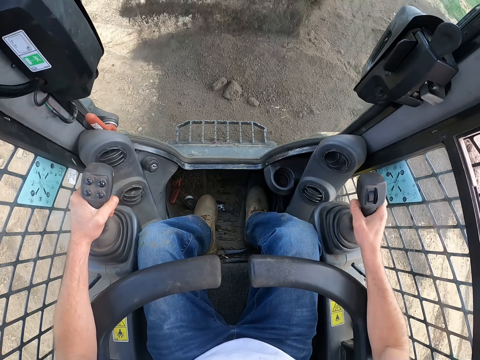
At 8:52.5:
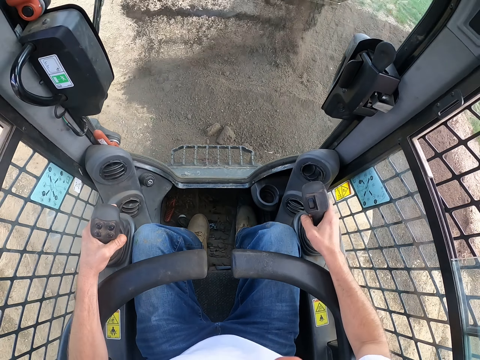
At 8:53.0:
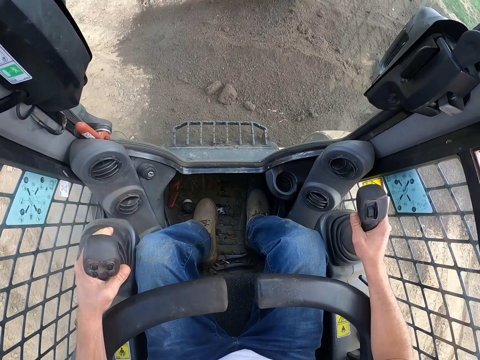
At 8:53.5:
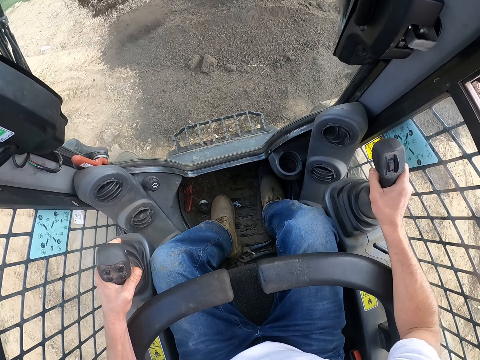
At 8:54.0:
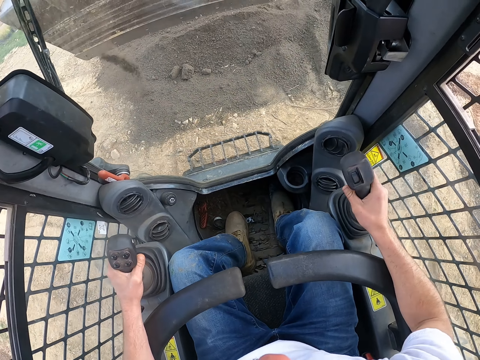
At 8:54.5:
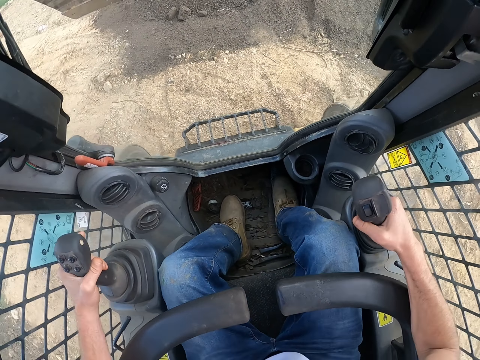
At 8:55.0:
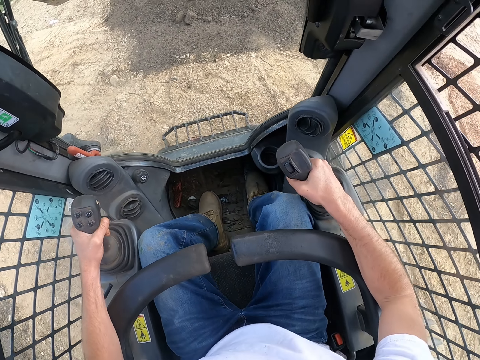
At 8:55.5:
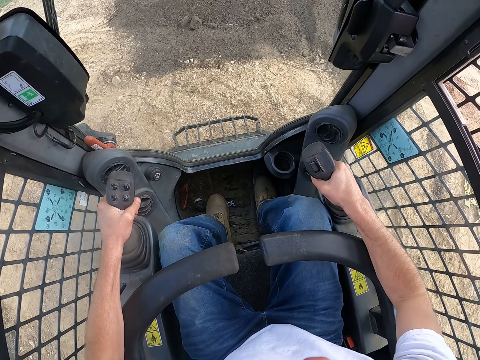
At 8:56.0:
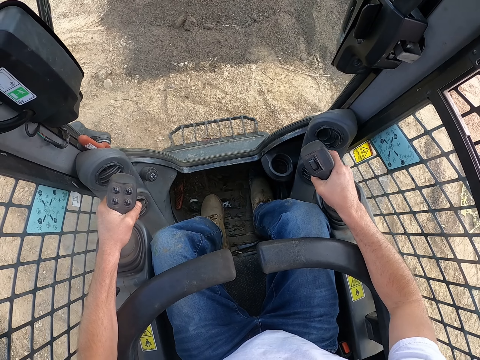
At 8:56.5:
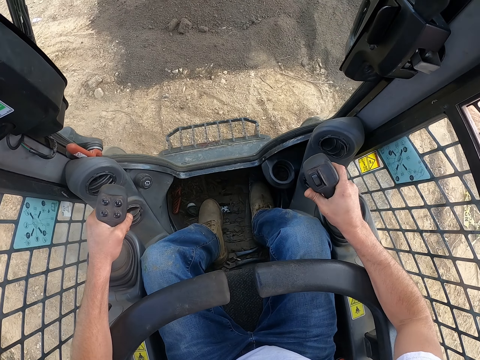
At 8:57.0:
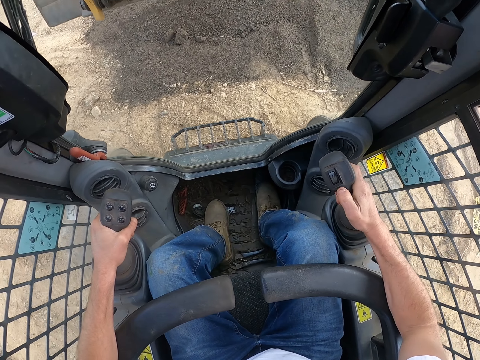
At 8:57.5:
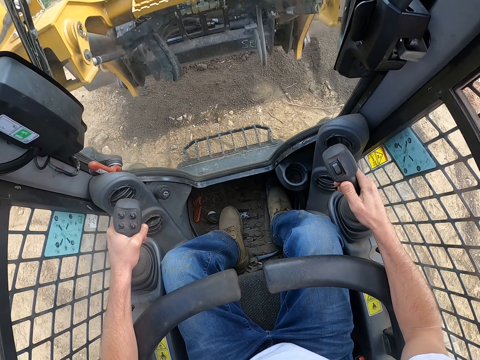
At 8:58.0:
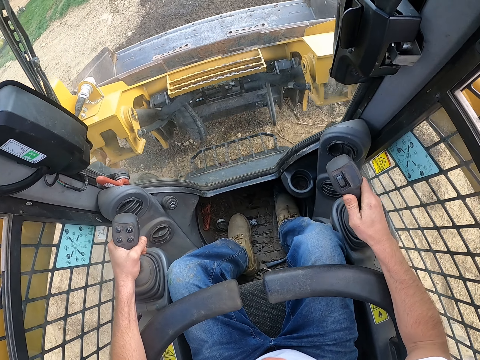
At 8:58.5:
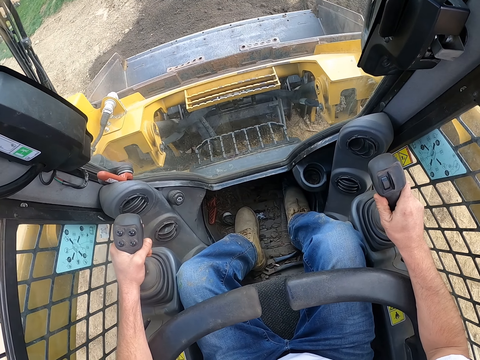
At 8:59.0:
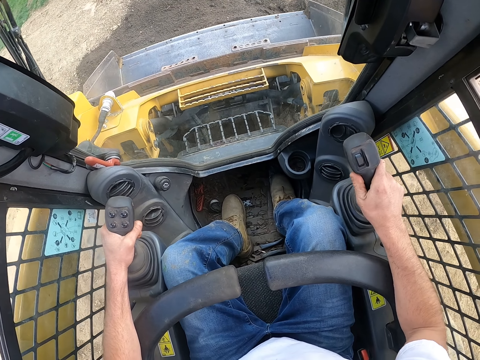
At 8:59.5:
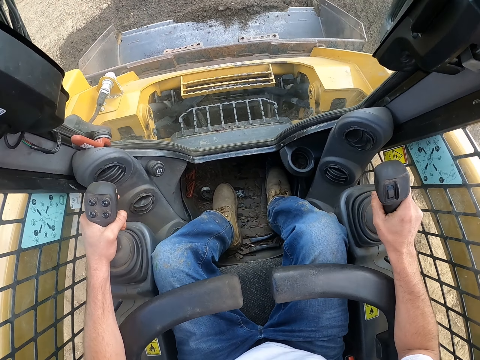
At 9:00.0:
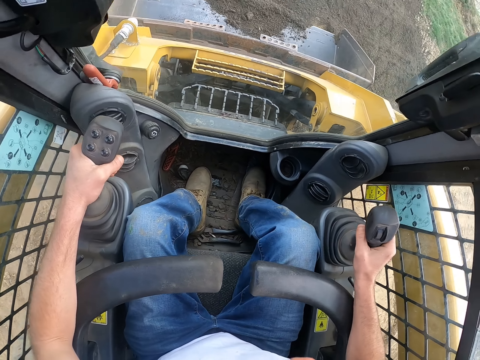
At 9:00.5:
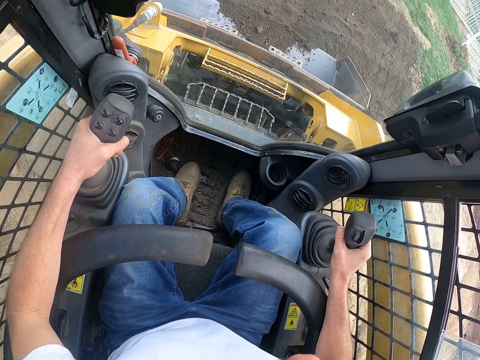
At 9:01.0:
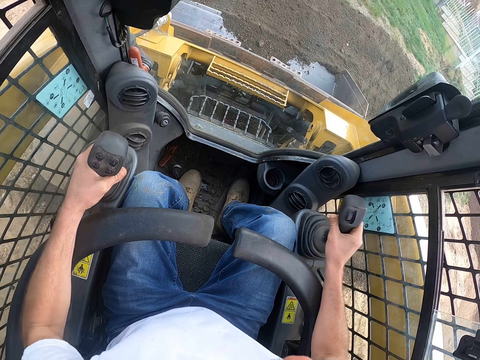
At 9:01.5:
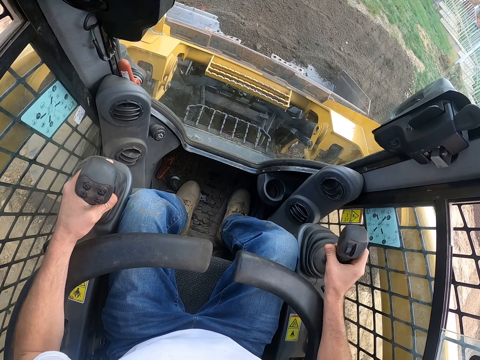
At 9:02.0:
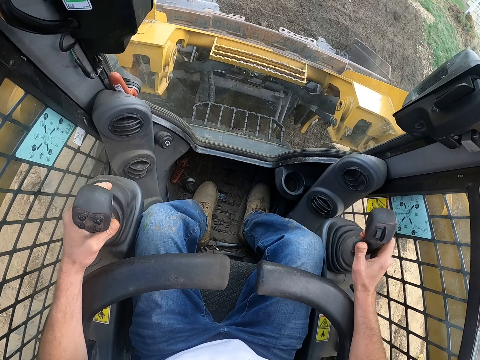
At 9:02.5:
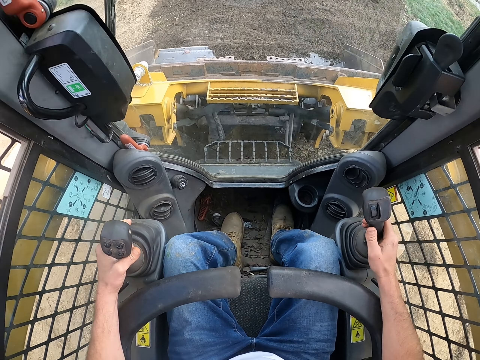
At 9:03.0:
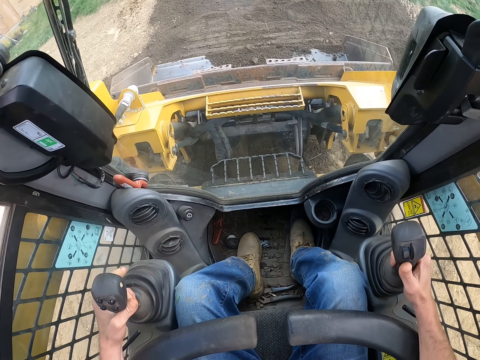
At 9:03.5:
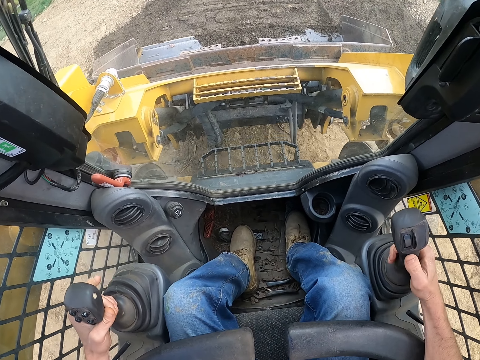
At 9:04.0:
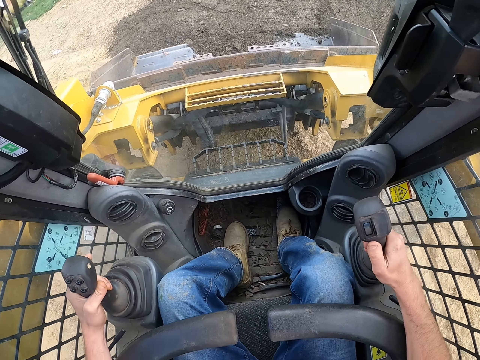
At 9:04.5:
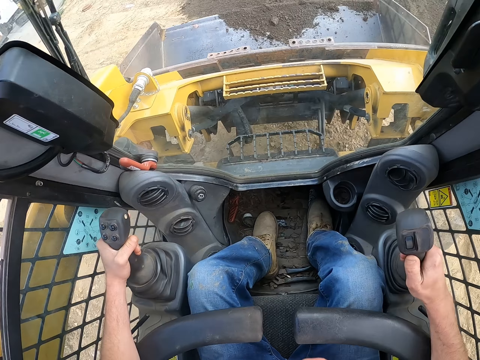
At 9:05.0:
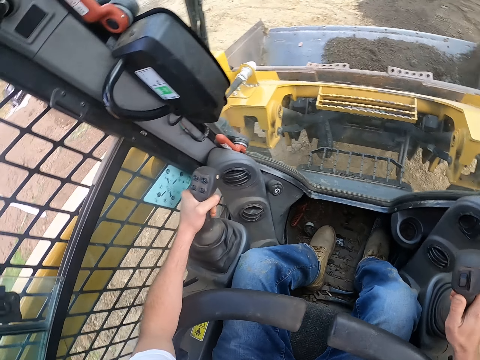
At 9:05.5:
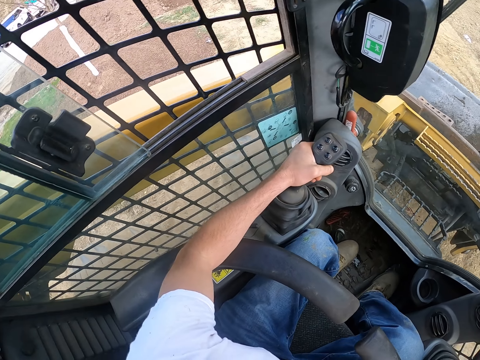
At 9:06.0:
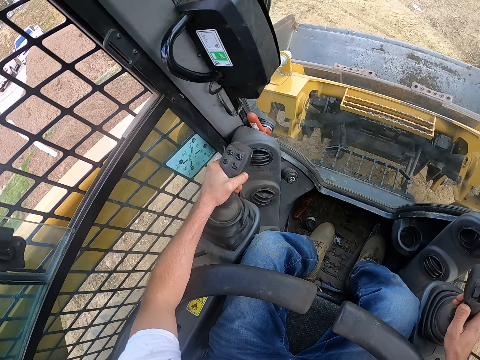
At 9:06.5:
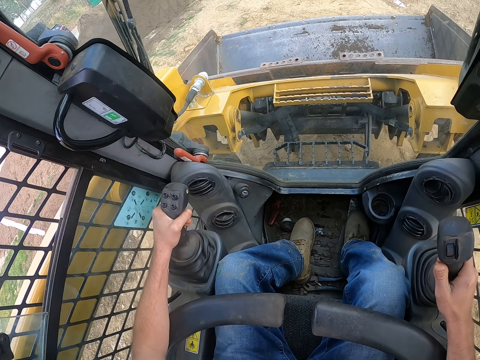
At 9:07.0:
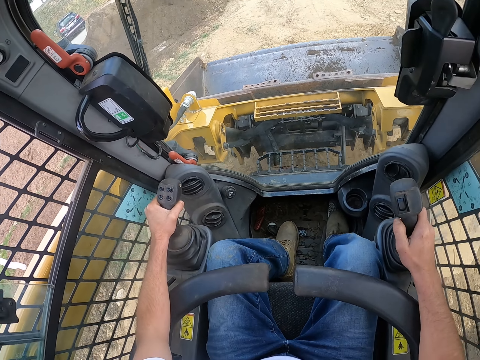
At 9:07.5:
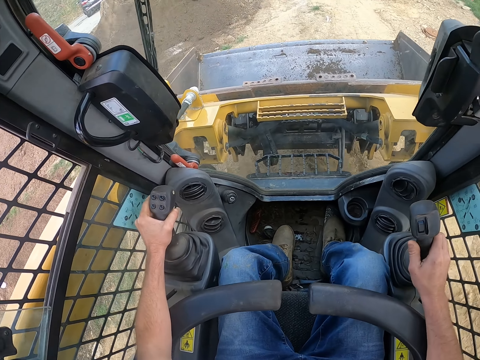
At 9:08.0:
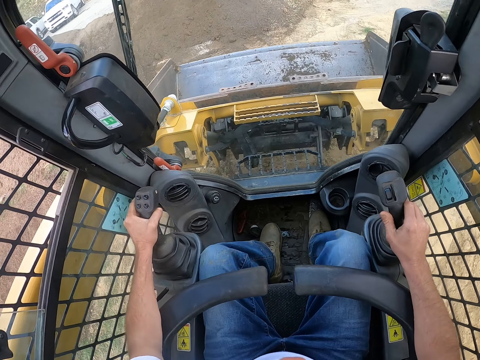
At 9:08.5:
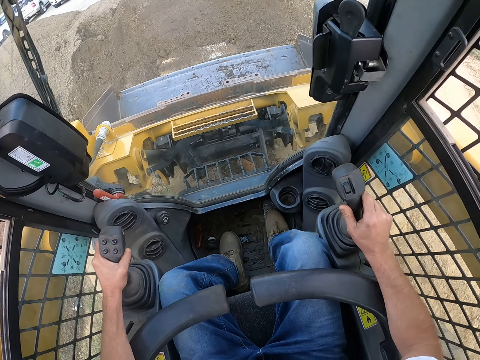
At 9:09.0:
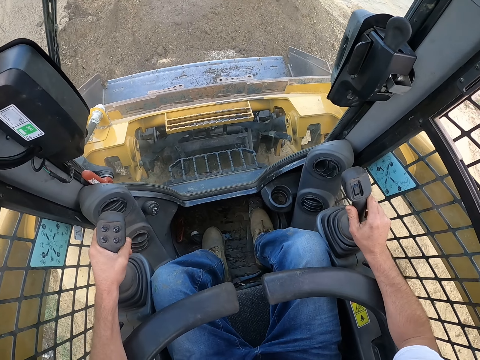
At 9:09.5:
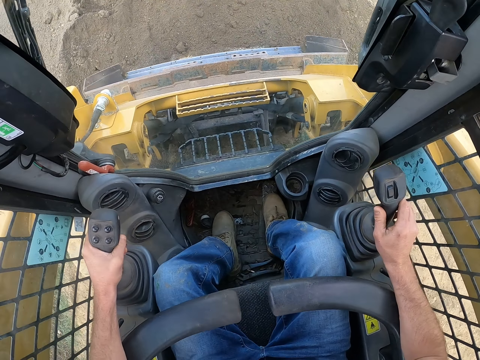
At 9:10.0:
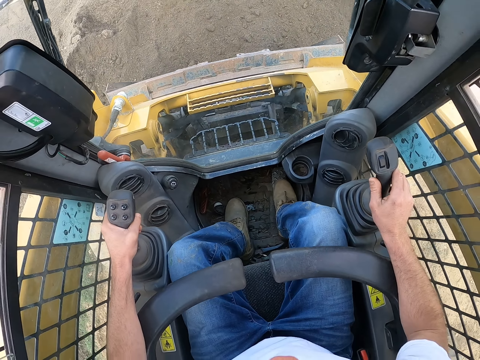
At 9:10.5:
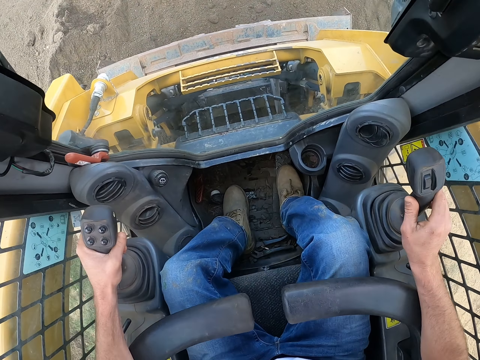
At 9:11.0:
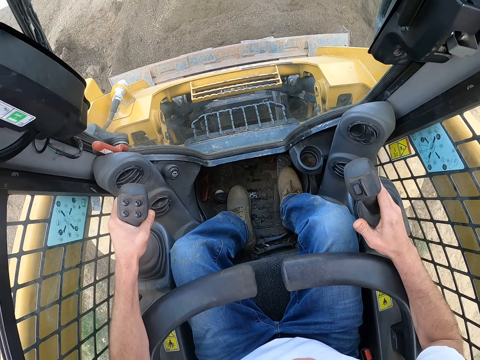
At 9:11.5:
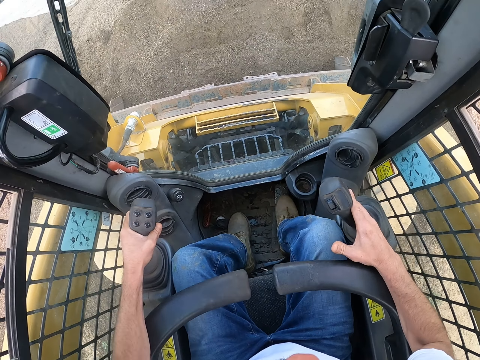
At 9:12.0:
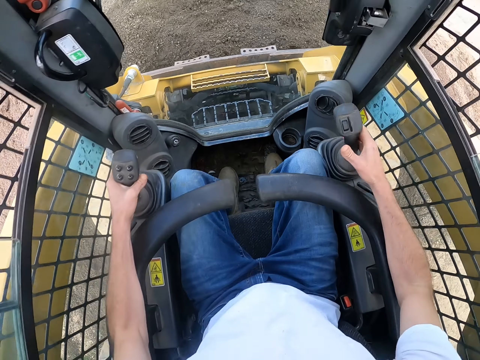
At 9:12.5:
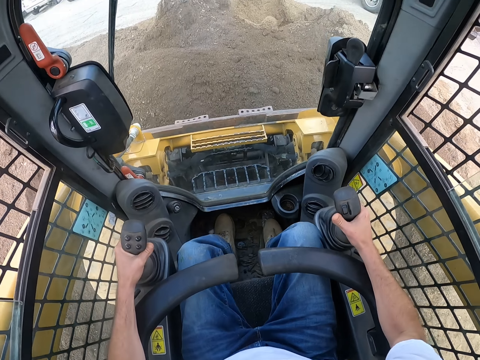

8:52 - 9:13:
The camera wearer digs the soil with the excavator. They collect sand. They drive a tractor. They collect the sand.

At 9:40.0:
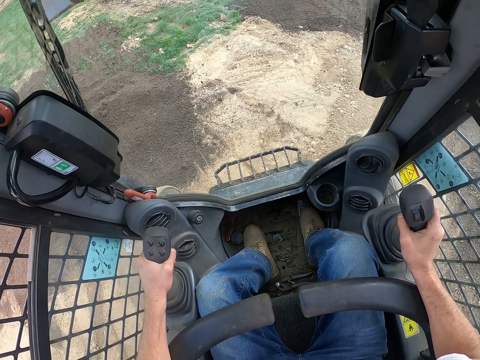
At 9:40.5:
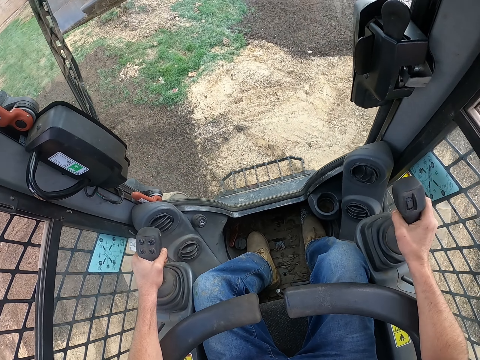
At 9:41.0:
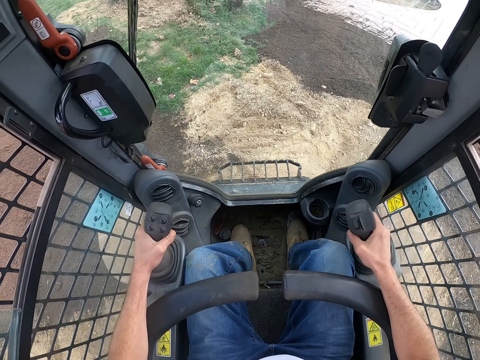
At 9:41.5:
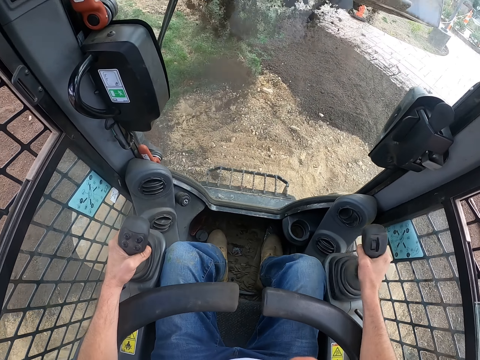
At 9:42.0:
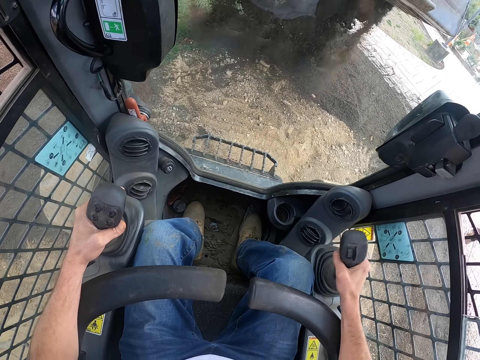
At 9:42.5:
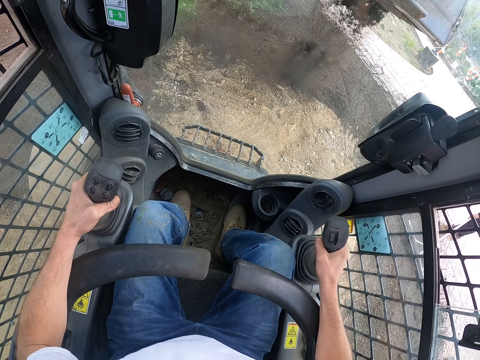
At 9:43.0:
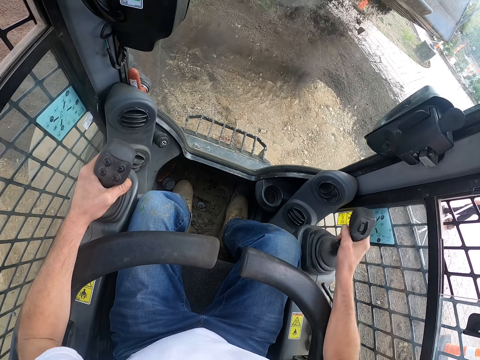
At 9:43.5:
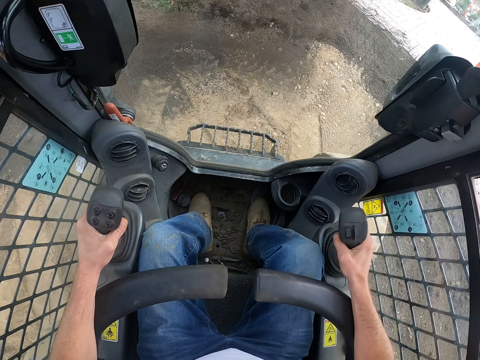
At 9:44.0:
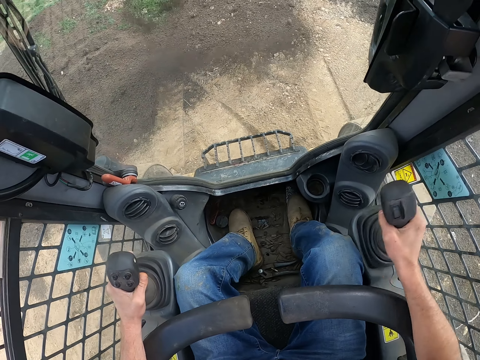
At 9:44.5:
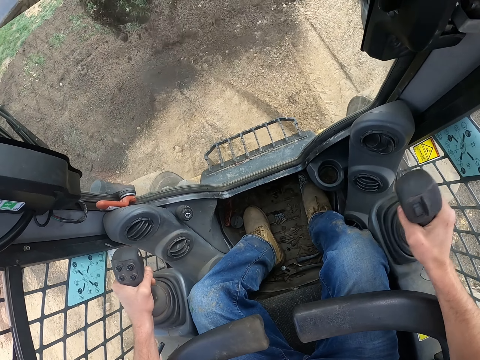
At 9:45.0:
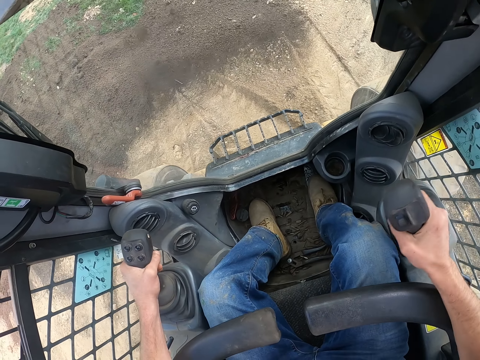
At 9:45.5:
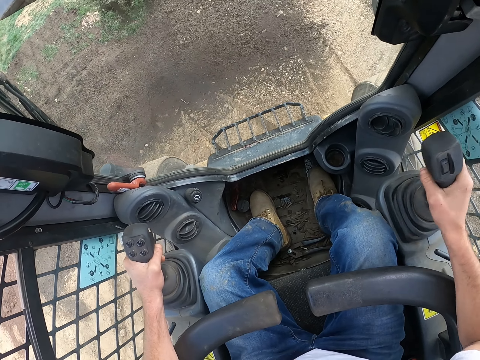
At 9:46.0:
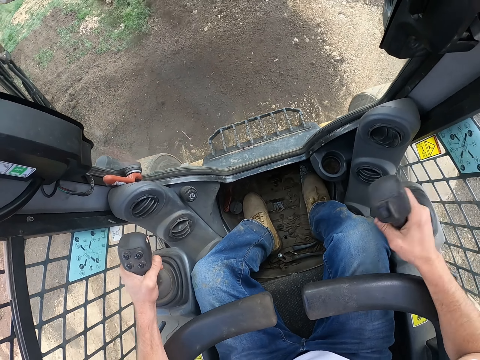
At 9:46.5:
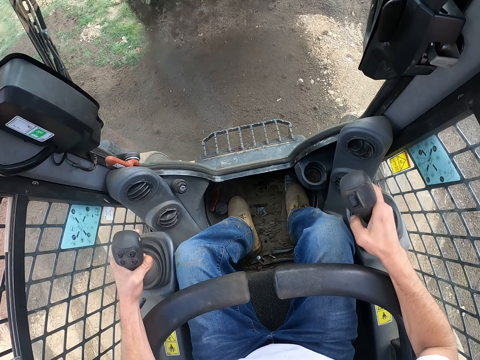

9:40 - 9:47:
The bulldozer pours soil.
